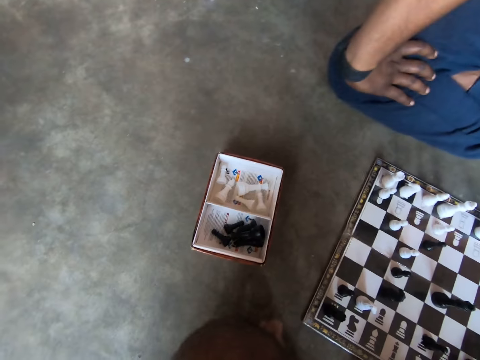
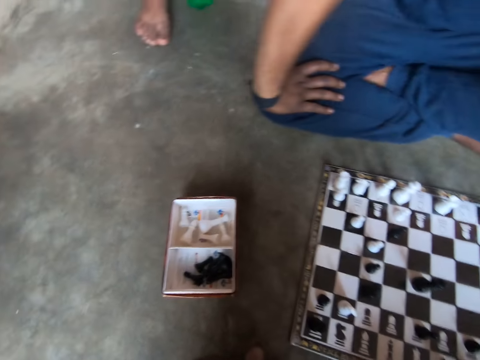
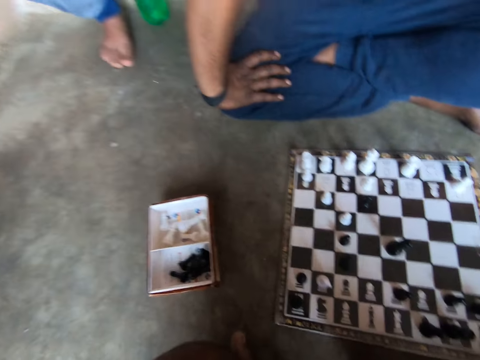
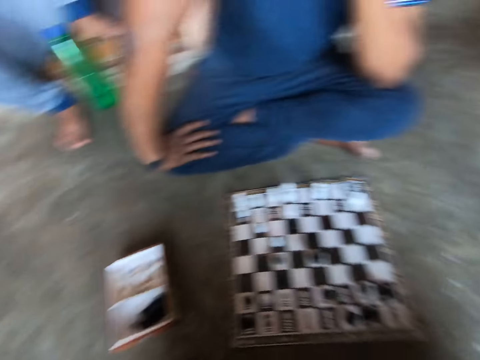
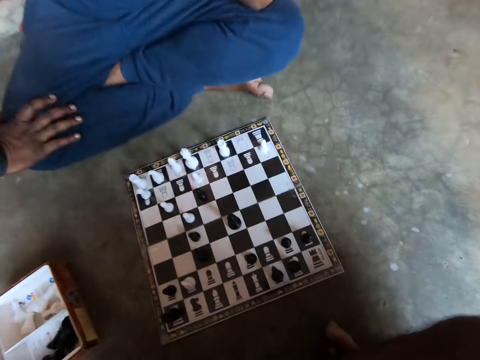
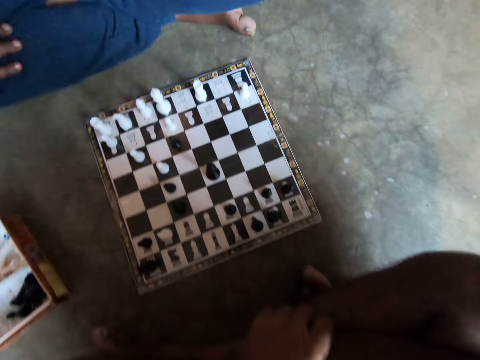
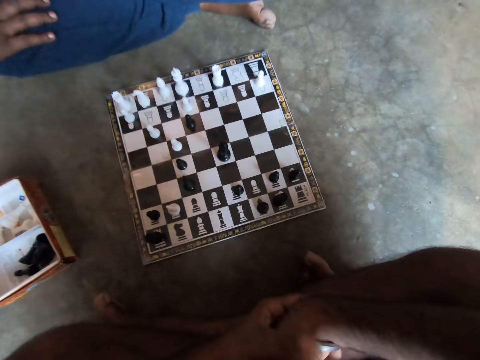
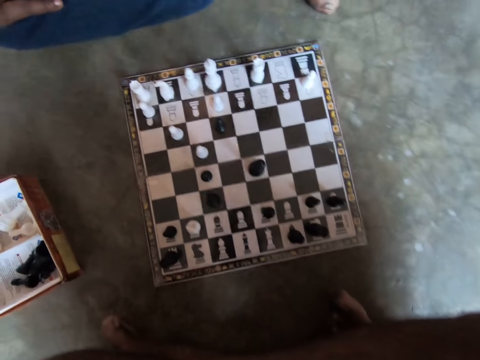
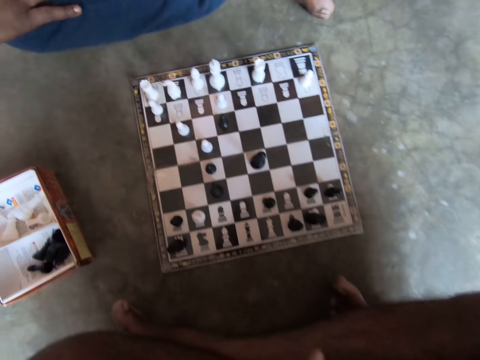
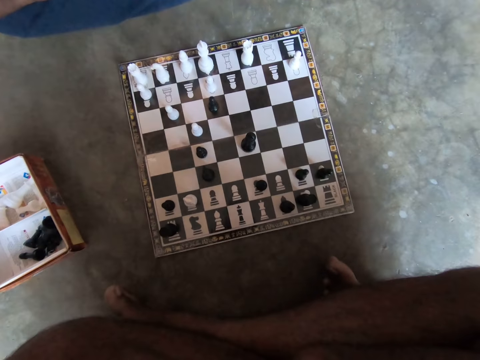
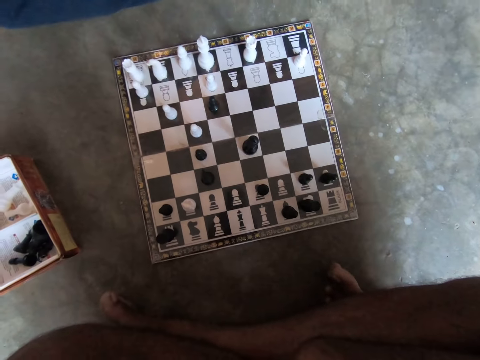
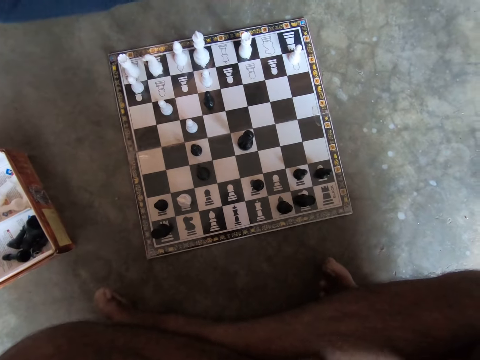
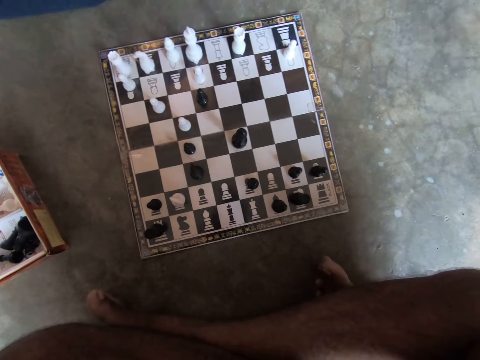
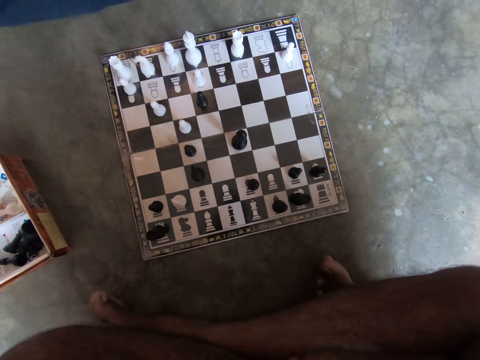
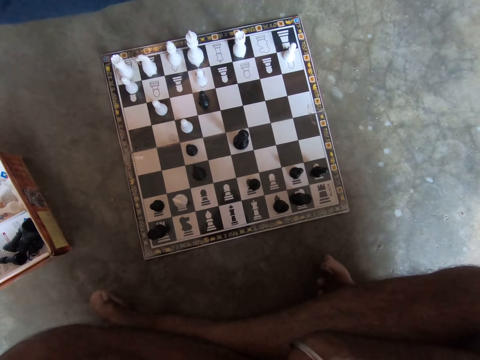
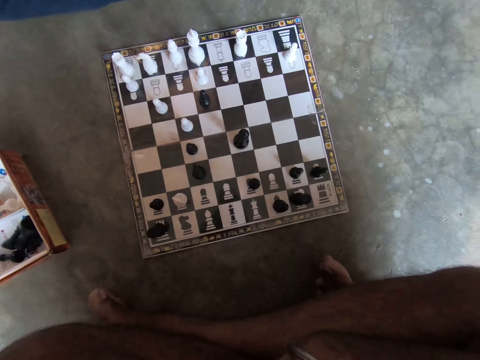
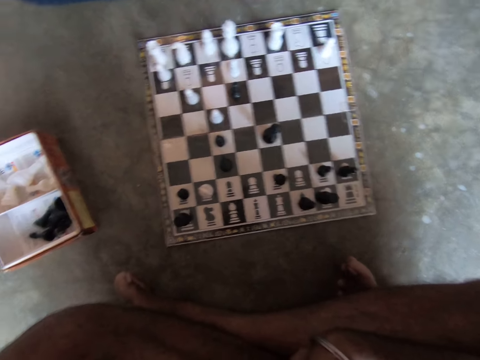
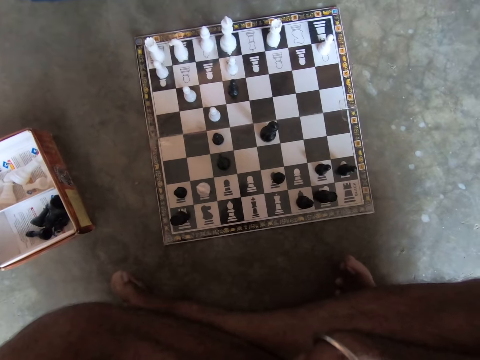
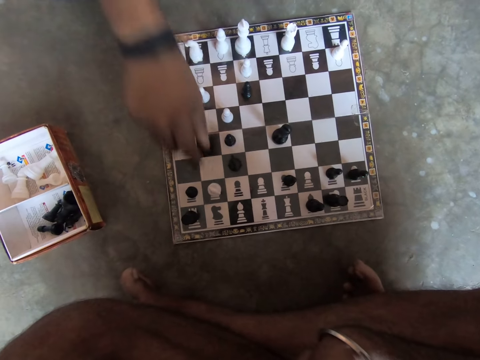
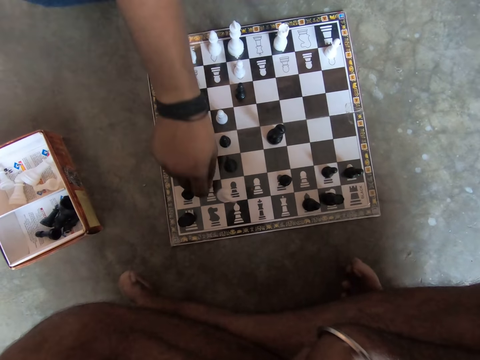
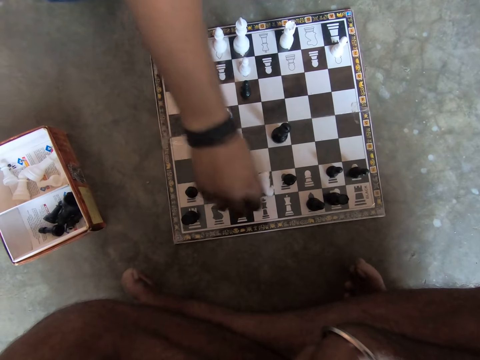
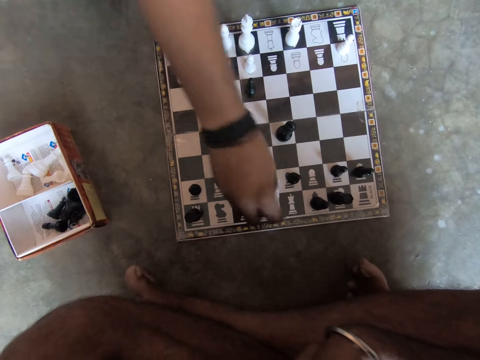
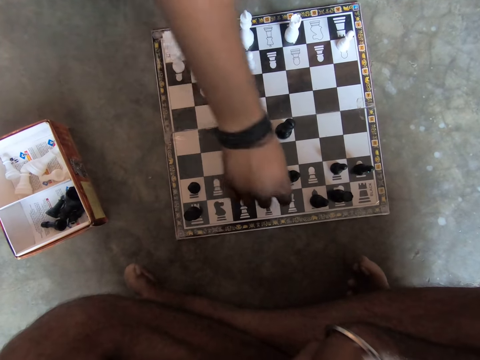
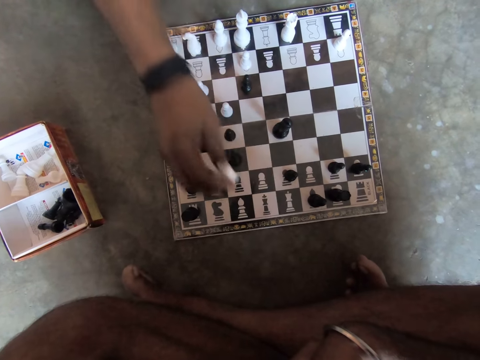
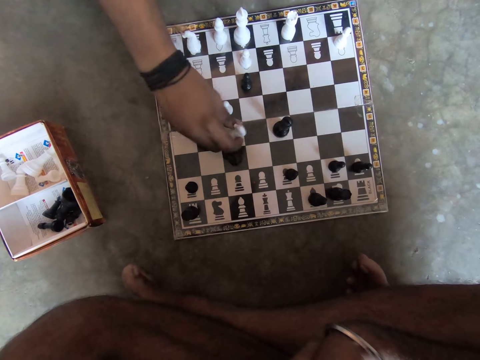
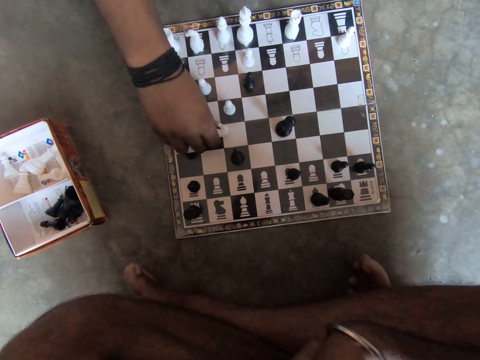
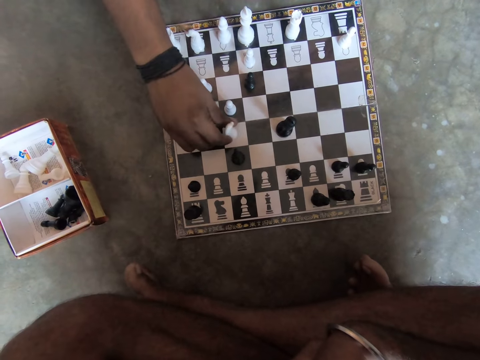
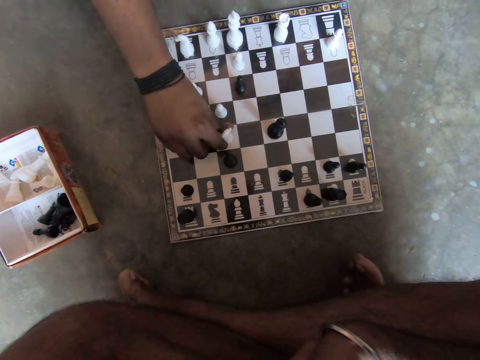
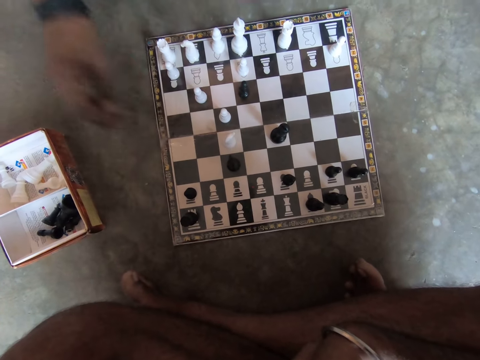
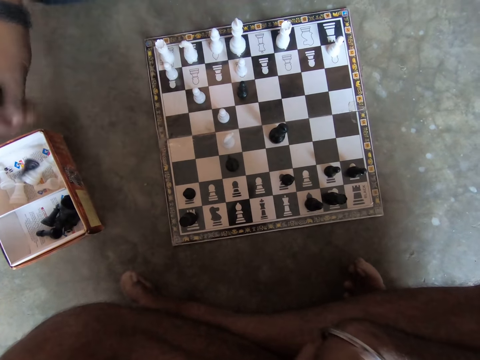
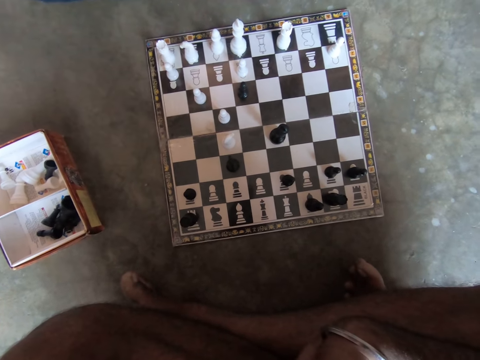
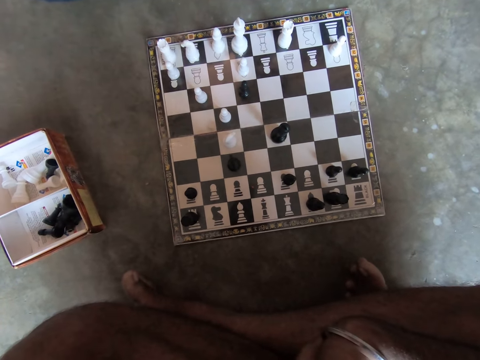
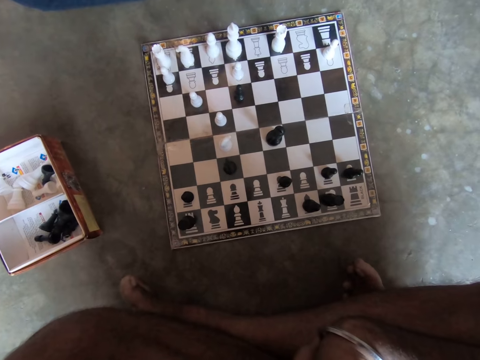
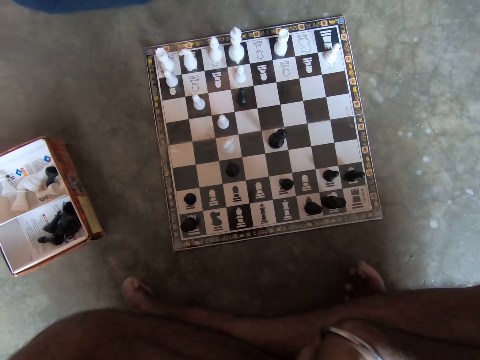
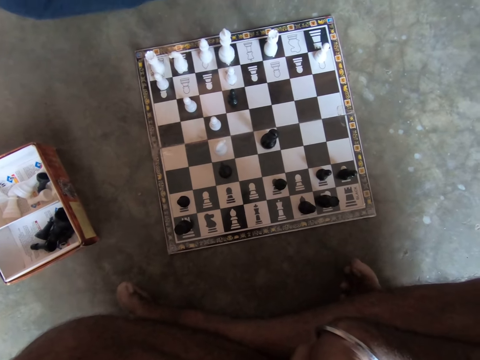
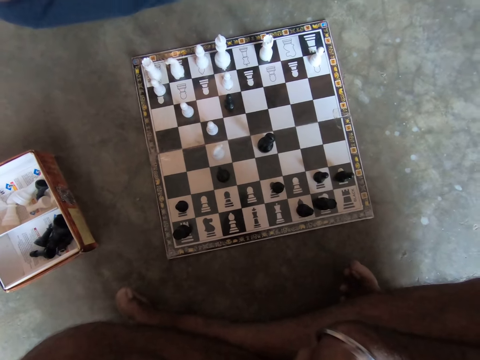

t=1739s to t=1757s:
A man tries moving a white piece on the chessboard. The man picks the fallen white piece from the chessboard. The camera wearer picks the chessman. The man picks a black piece from the chessboard and places the white piece on another position on the chessboard. The camera wearer places the chessman on the chessboard. They pick a chessman and drop the black piece into the carton on the floor.

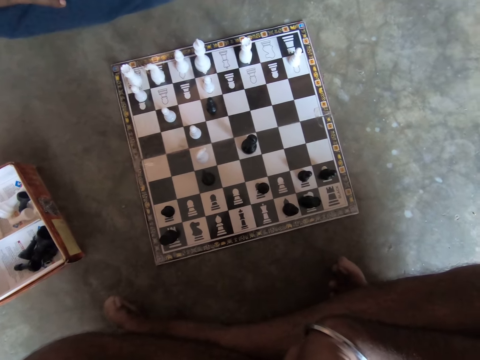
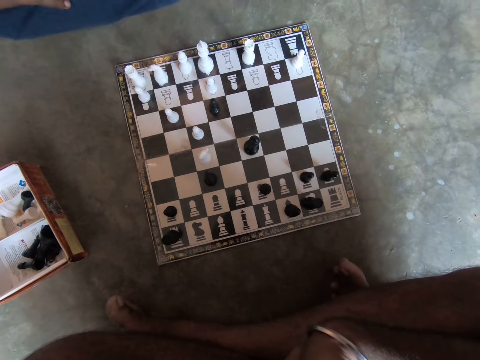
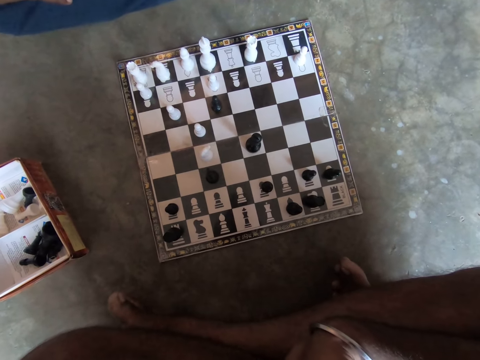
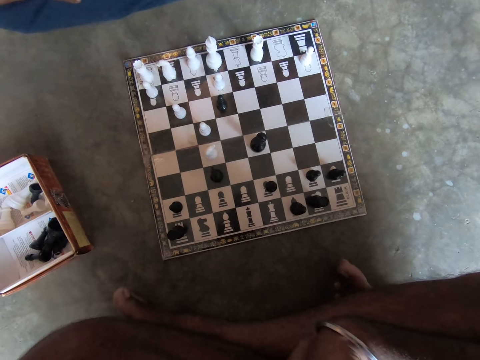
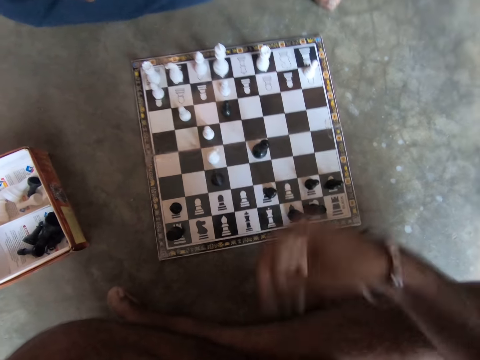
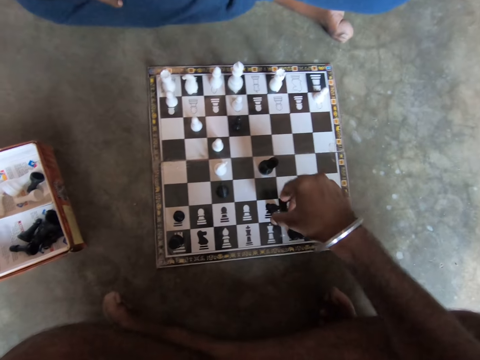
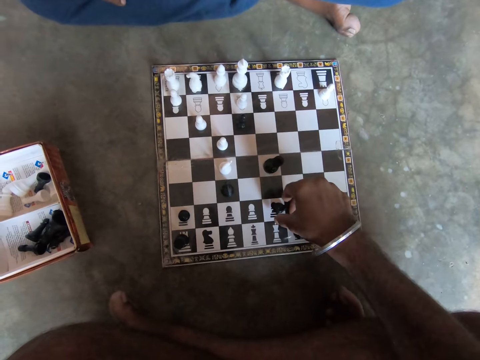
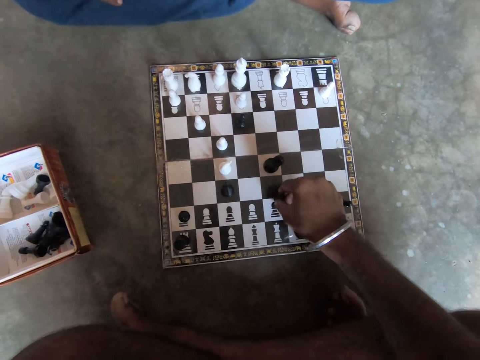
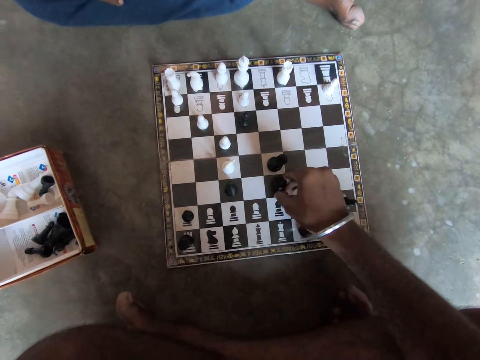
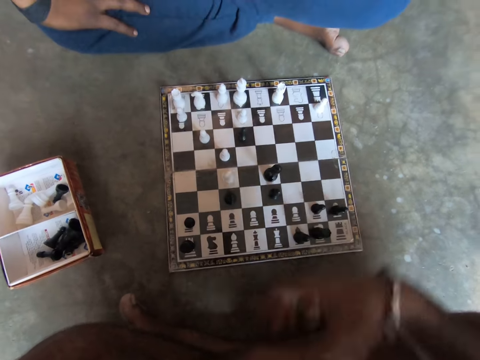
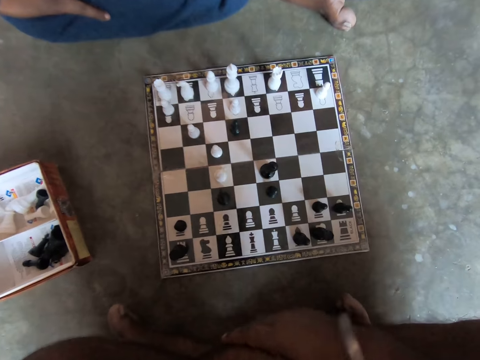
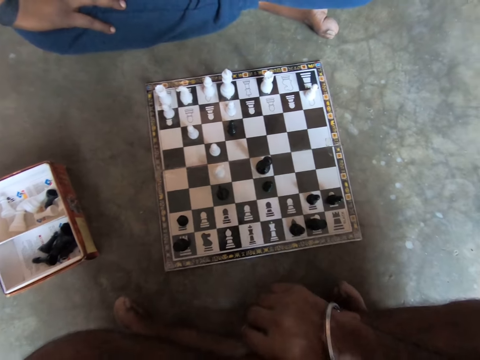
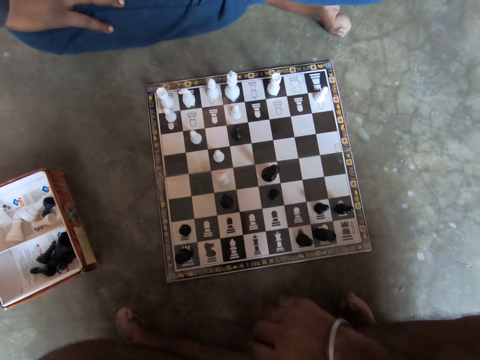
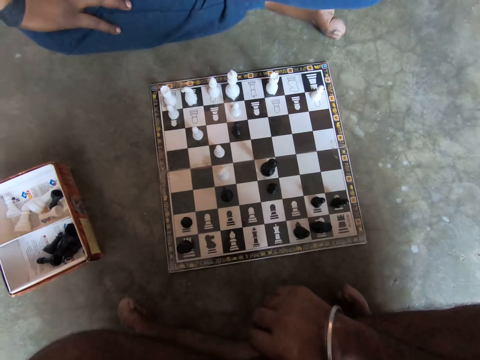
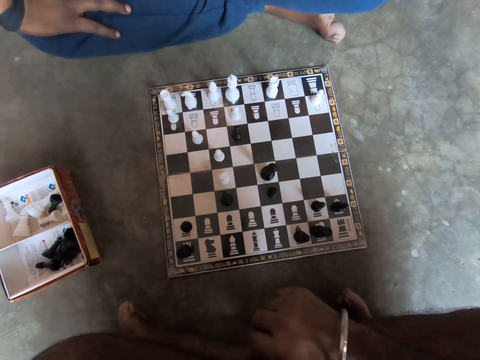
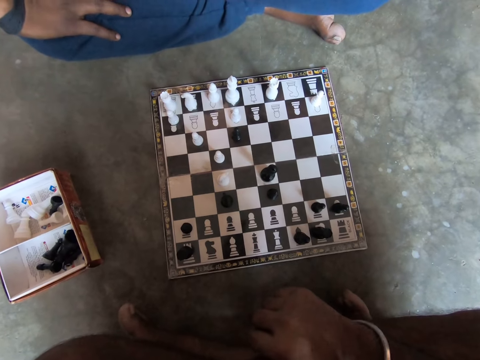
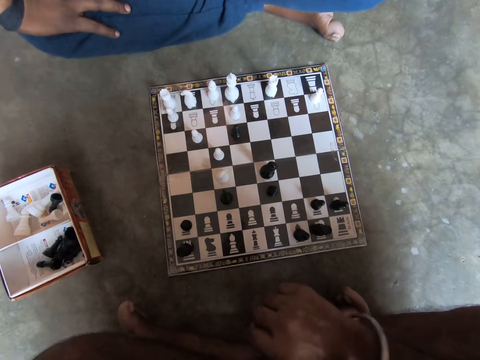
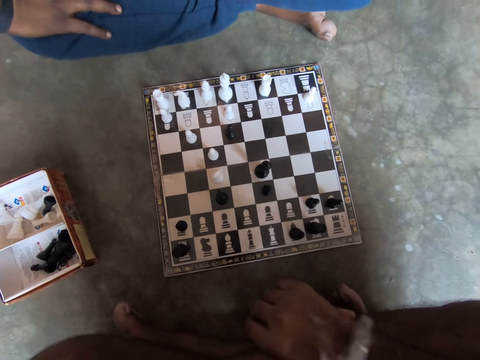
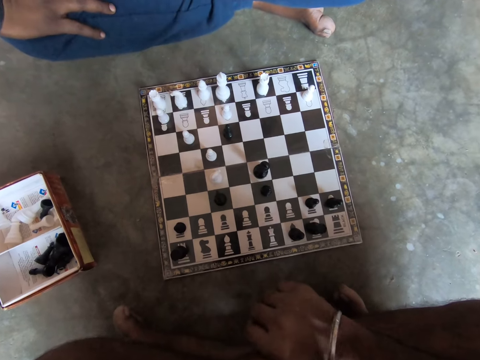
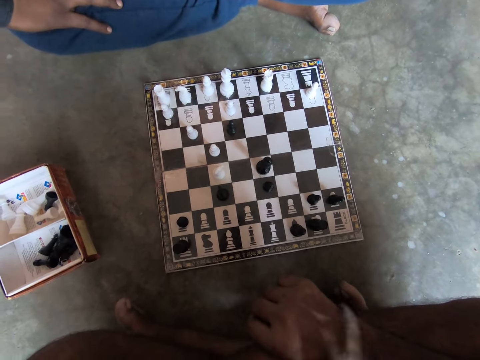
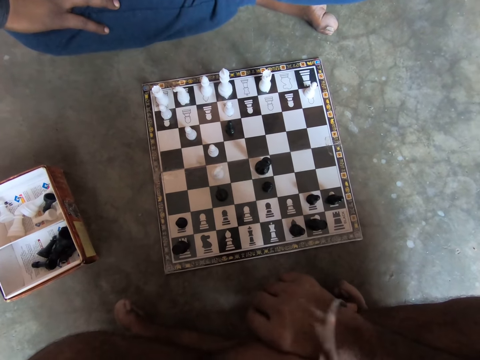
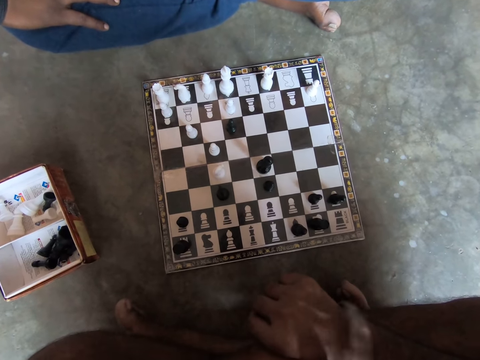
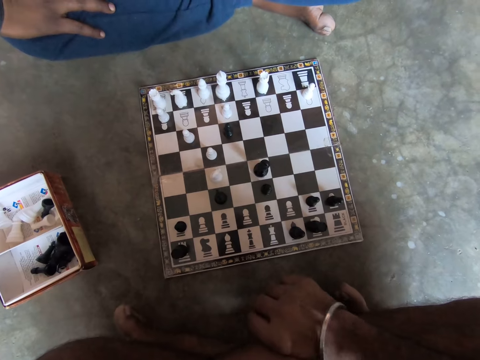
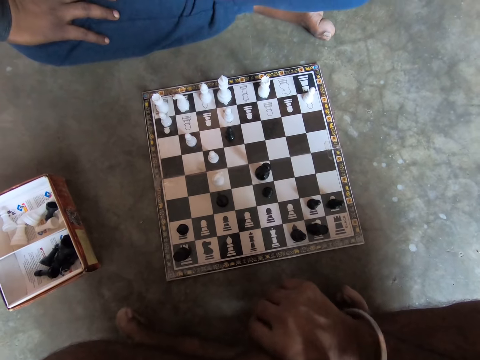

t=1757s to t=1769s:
The camera wearer moves another black piece on the chessboard. He touches a bracelet on his right hand with his left hand. He swings his bangle.
